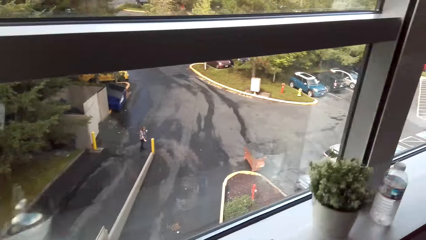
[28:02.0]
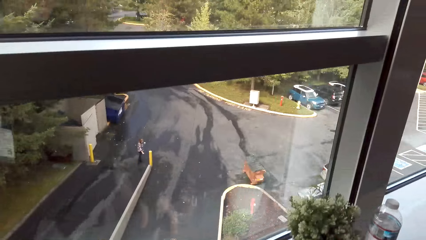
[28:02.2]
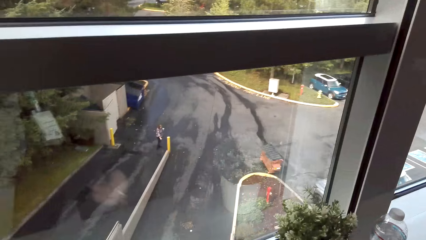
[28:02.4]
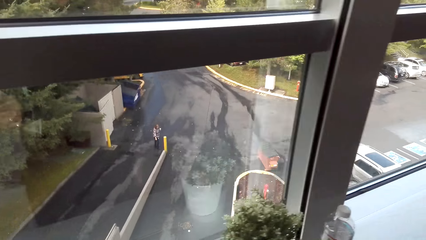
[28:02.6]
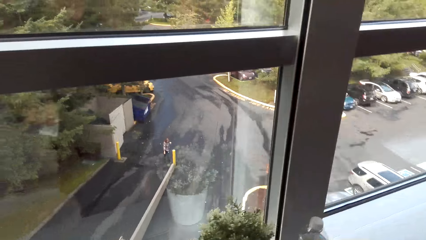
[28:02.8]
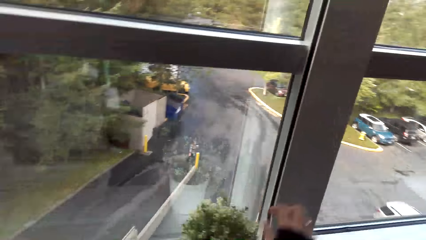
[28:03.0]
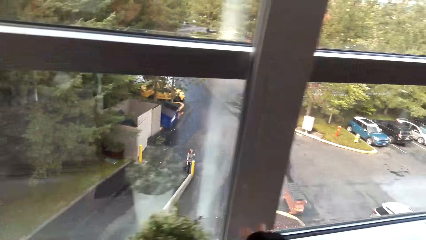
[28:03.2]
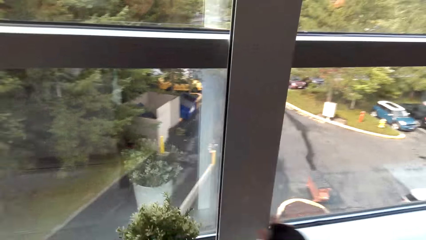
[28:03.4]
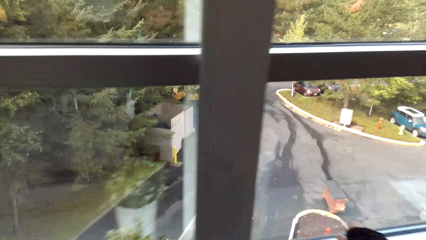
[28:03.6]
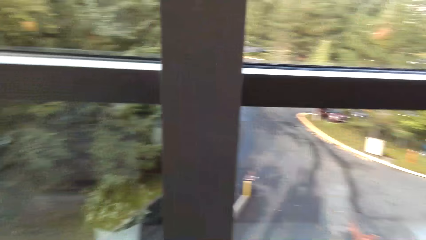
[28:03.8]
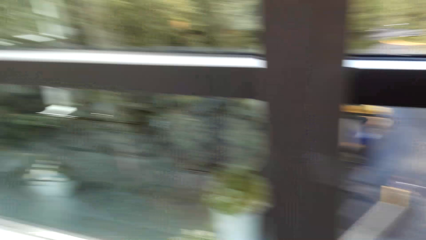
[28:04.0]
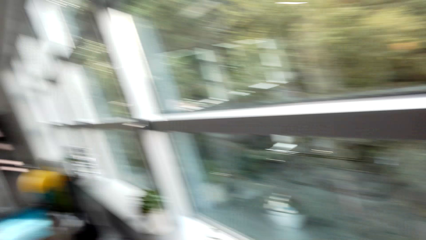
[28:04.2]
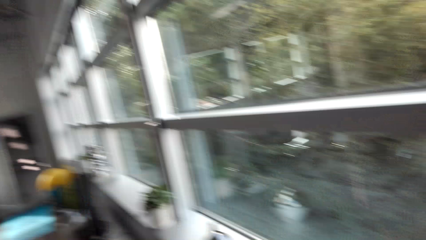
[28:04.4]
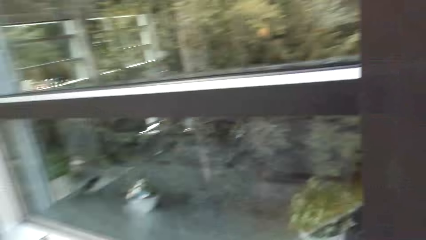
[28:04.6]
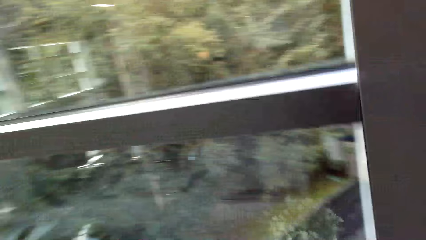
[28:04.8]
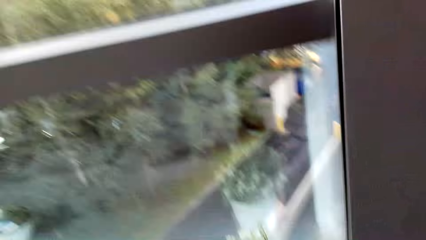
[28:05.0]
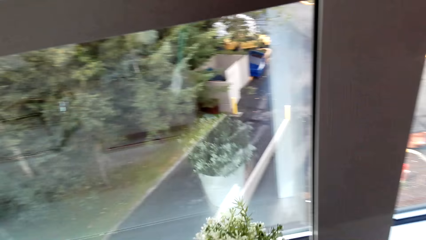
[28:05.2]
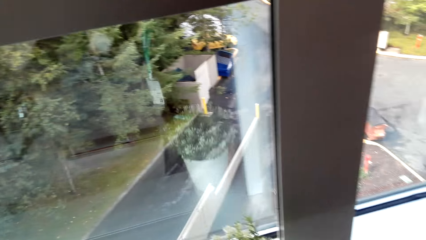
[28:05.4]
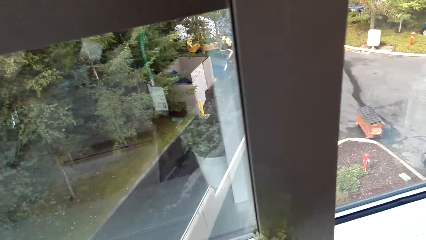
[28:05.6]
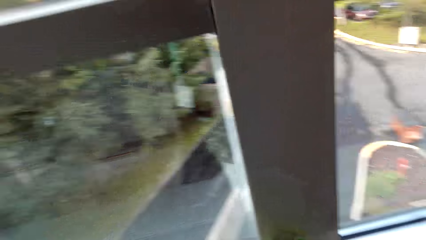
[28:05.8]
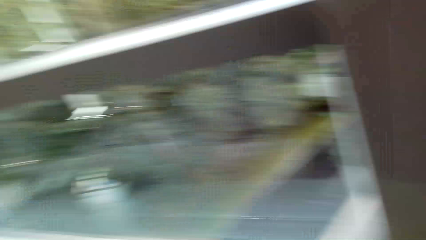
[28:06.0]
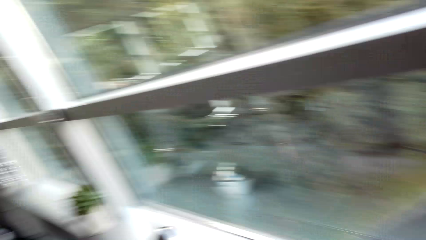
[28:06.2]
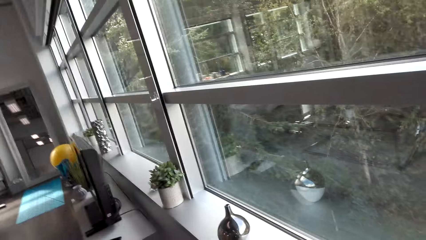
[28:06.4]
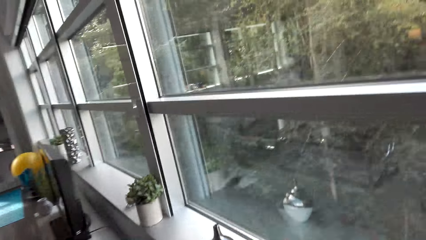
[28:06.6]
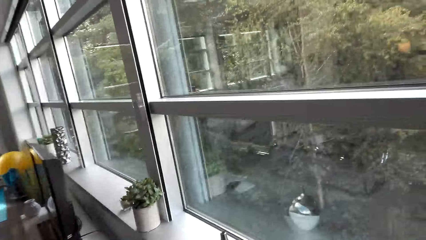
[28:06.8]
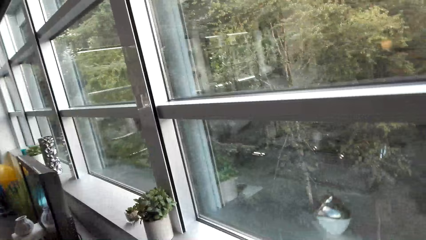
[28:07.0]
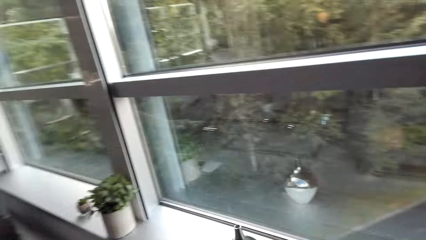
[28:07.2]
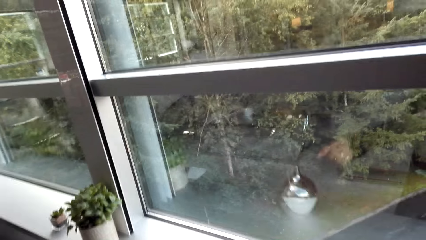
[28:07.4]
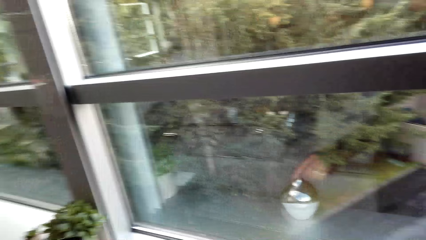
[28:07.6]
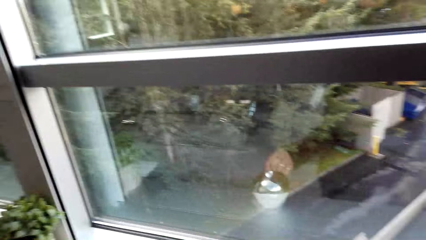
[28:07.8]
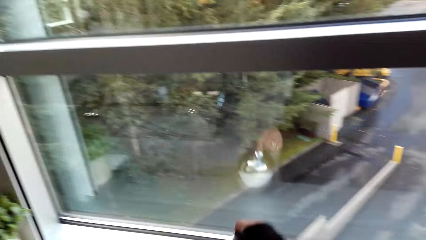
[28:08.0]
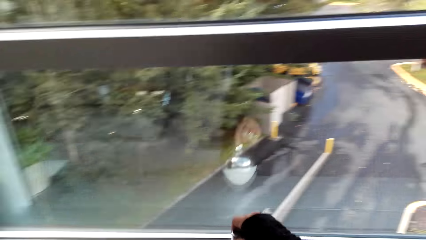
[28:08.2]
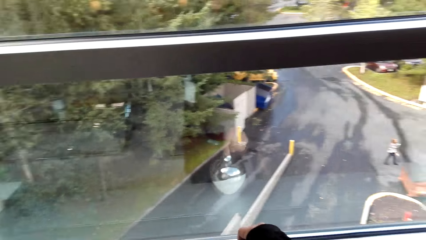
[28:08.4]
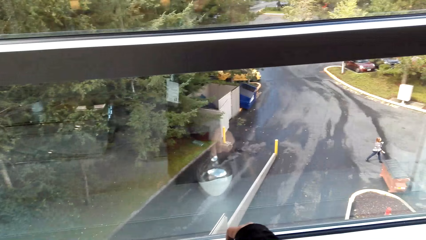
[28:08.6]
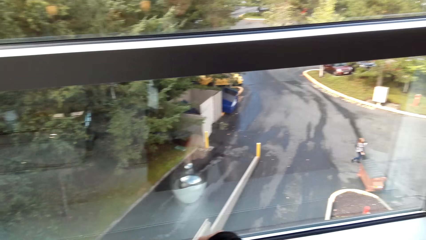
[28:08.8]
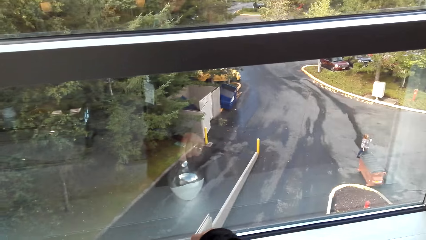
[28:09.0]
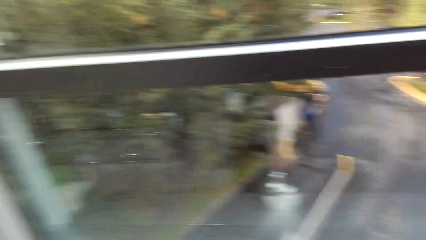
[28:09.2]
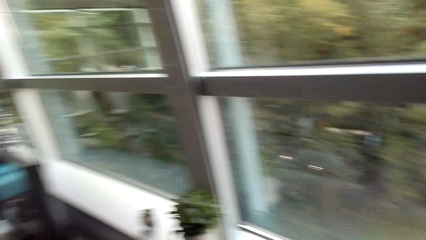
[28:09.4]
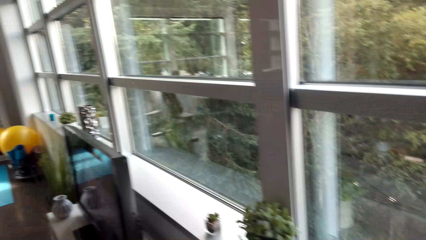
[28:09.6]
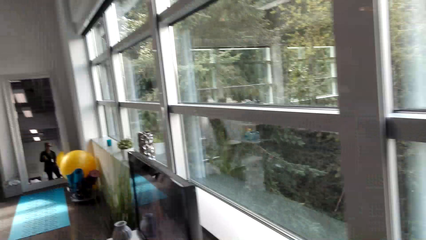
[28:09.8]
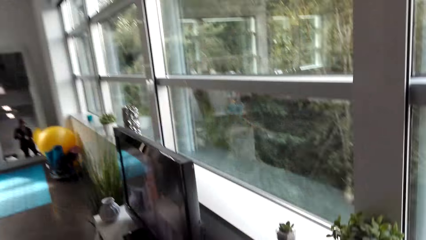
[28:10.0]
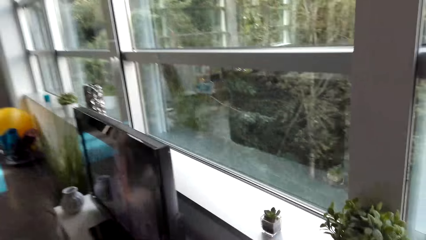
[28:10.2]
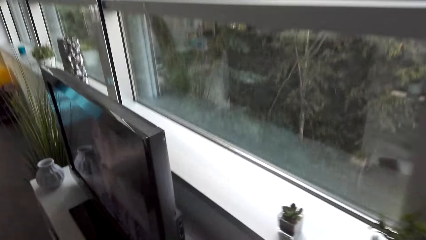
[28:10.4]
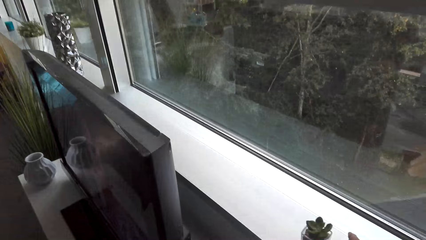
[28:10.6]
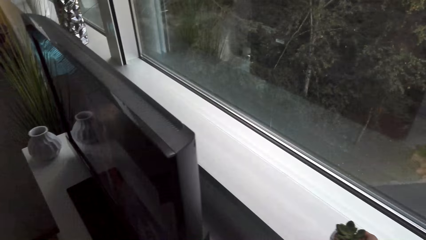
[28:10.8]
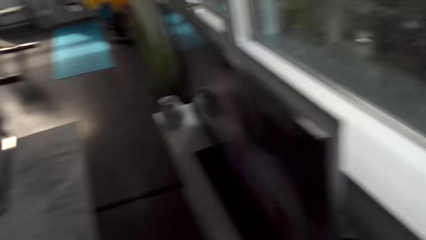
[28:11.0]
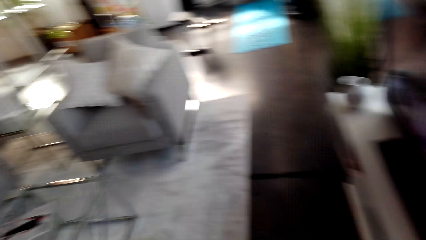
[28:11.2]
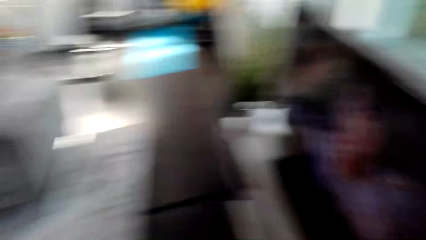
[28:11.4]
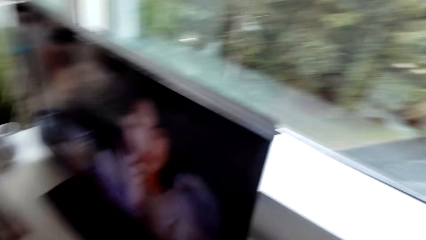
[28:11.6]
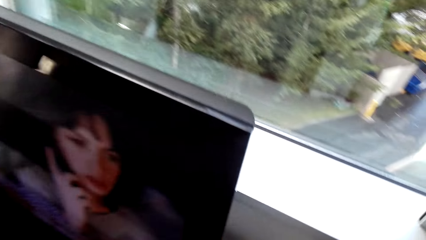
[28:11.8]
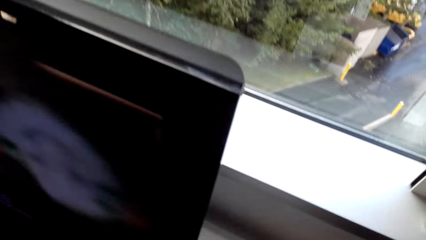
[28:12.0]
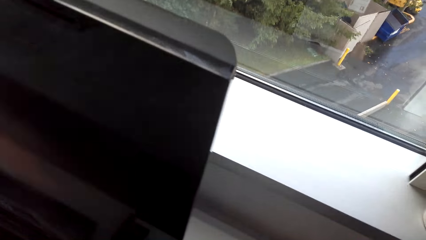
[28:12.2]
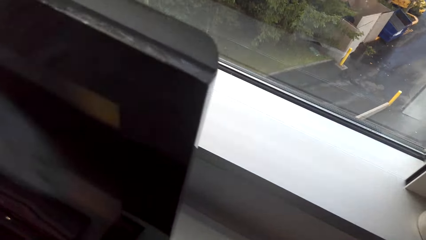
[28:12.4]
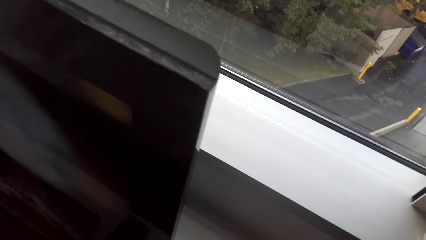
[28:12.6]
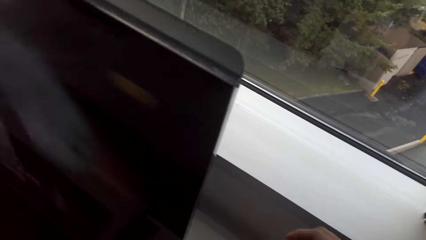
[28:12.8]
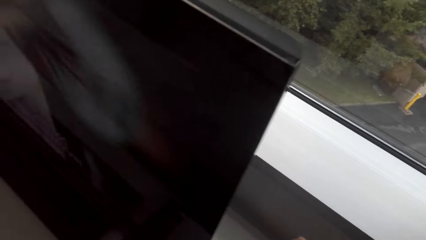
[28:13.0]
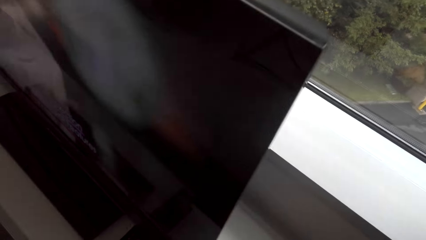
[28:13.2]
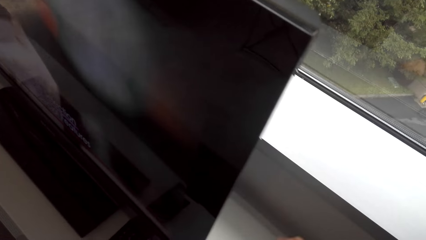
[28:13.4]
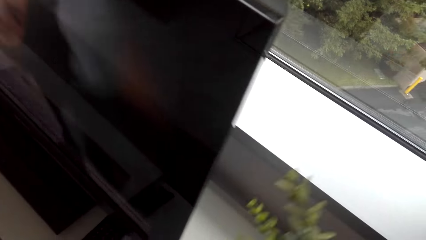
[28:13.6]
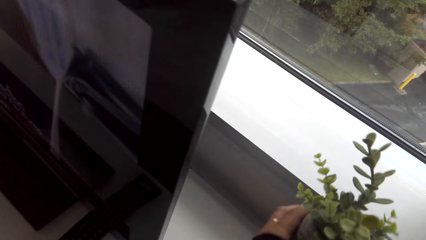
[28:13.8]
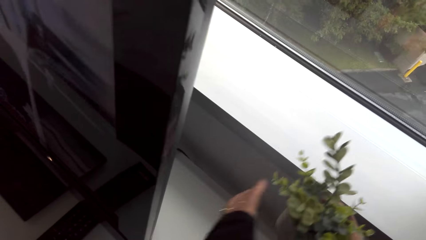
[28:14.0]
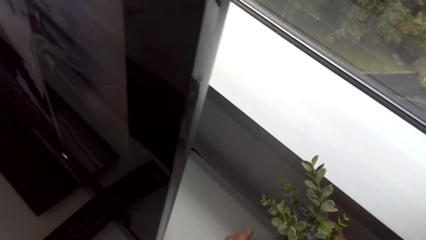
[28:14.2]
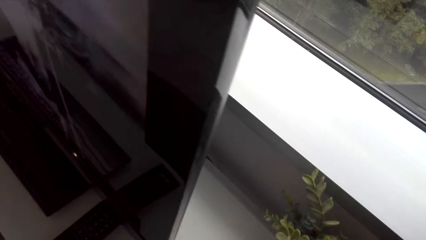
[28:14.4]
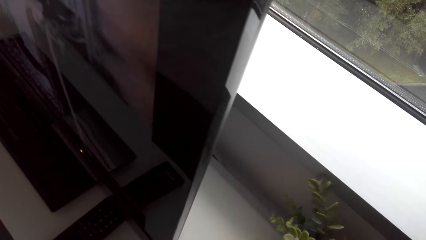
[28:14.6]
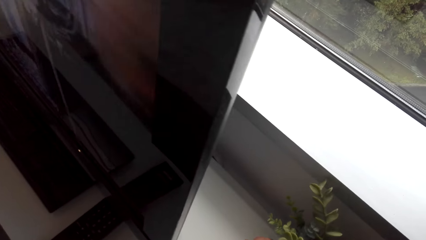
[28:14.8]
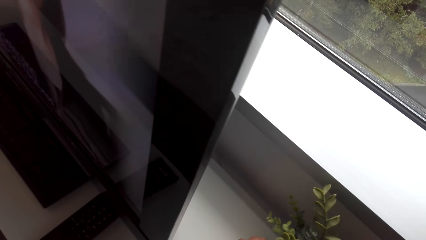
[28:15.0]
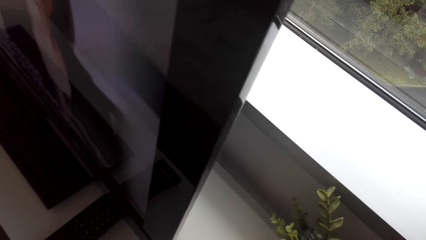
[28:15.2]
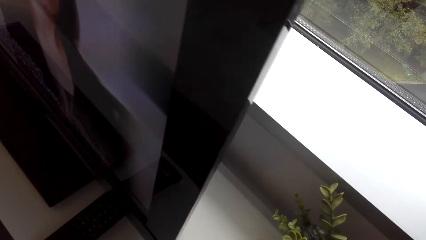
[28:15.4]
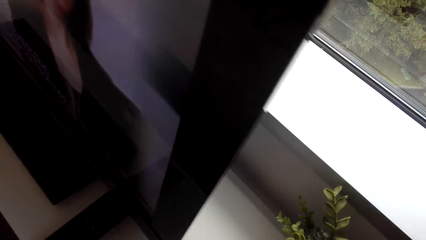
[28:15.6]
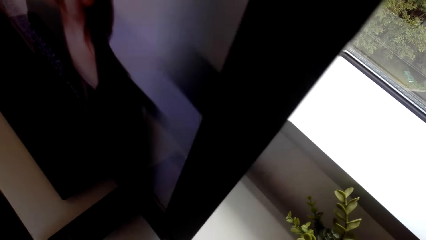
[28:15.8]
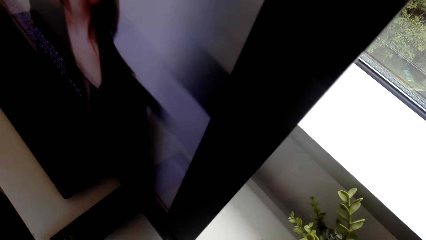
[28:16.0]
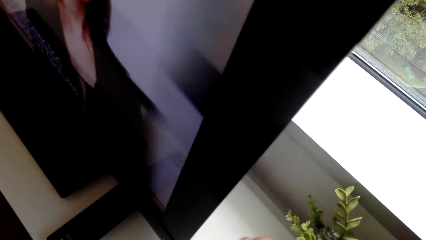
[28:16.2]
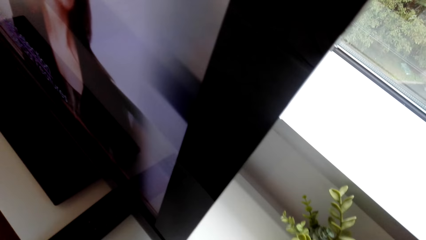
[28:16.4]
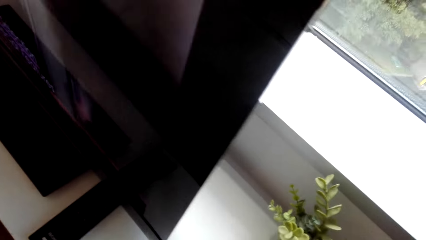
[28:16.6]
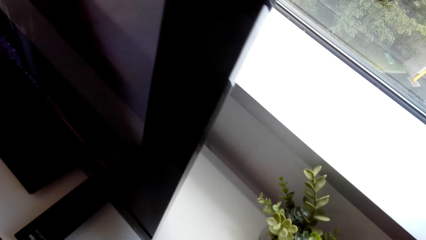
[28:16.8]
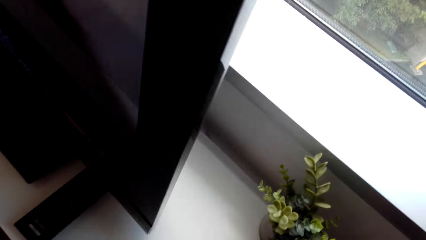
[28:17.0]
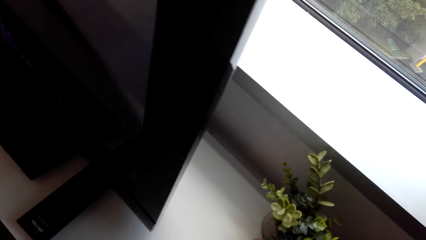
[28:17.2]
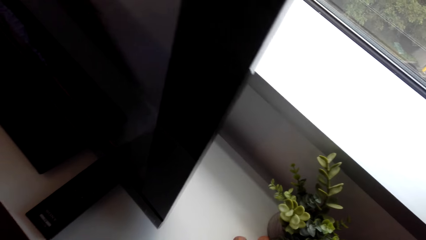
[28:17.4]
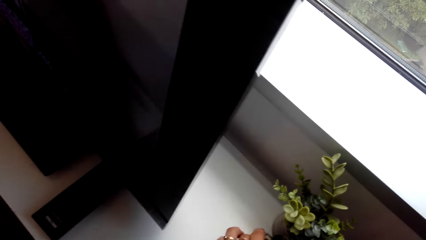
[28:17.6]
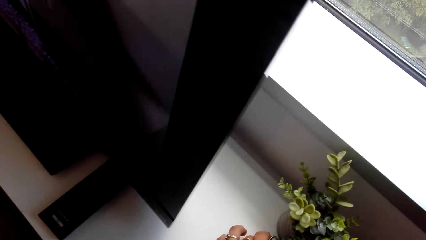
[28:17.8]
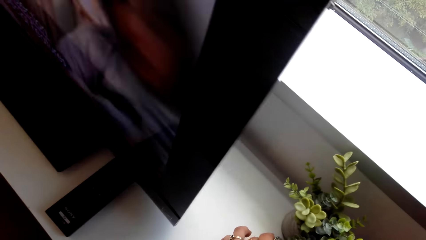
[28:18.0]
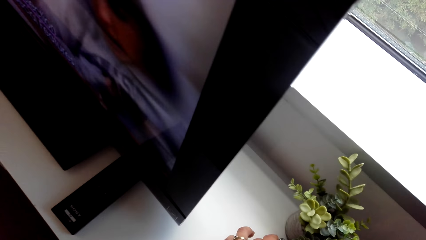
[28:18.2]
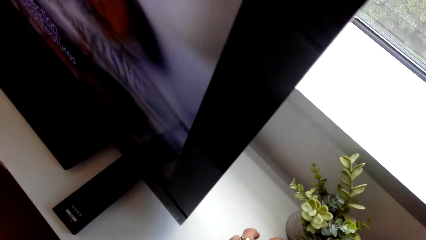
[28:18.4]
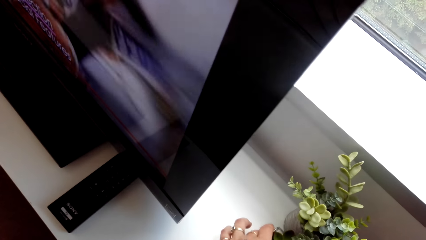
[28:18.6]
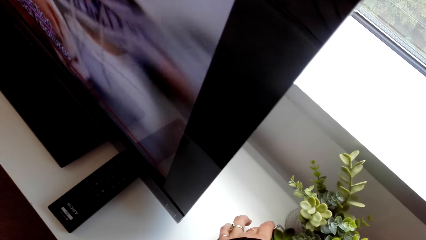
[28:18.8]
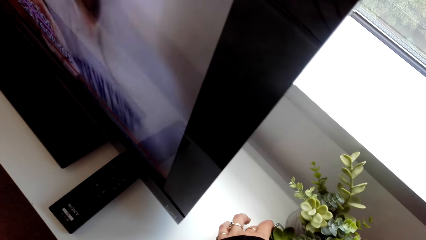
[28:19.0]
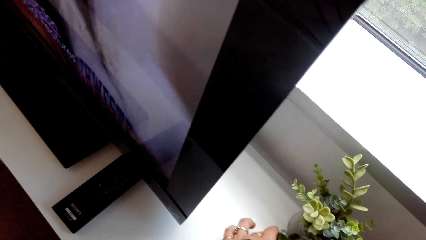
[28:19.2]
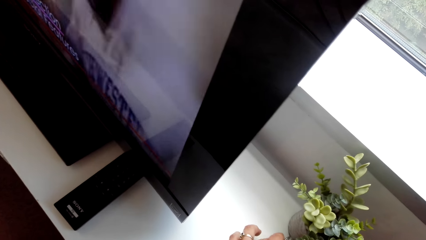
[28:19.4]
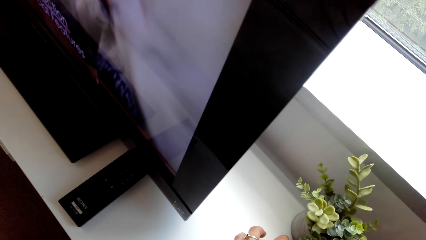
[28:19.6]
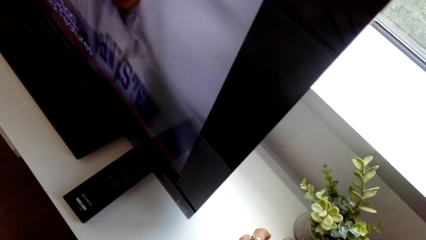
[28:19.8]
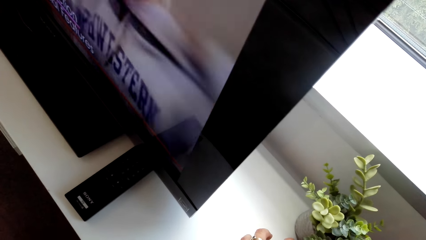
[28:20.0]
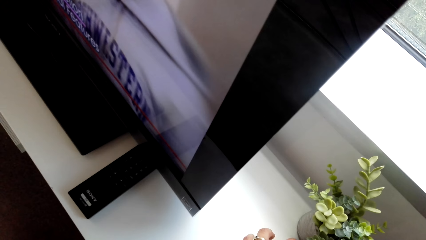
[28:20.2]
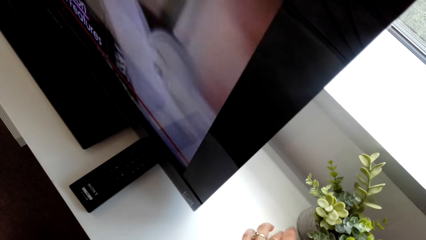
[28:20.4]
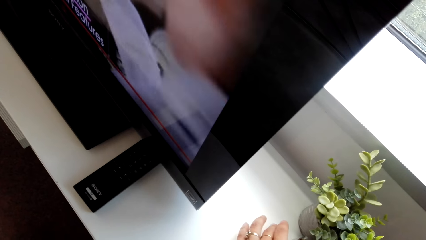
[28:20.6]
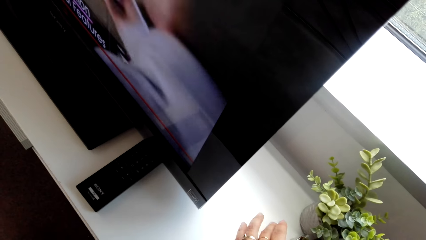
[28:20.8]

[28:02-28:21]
The camera wearer picks up a bottle of water. They pick the house flower. They place a flower pot on the TV stand.
